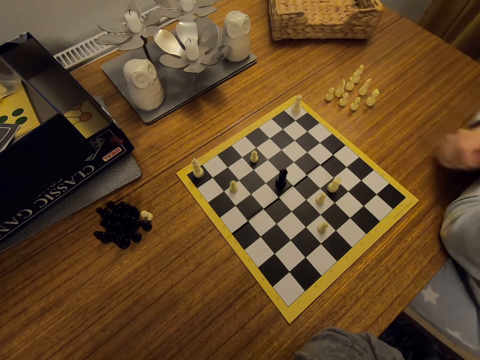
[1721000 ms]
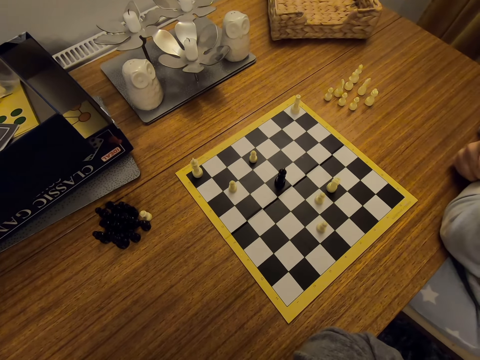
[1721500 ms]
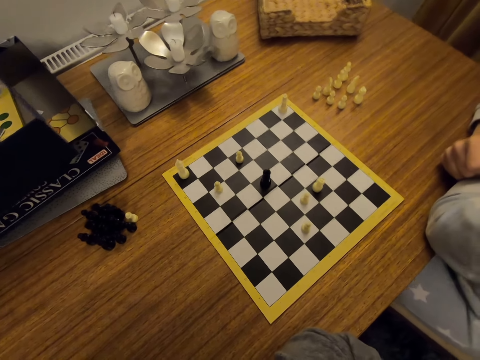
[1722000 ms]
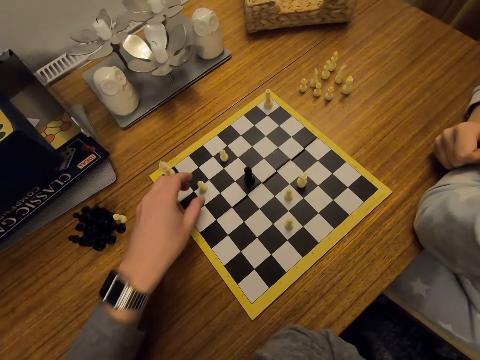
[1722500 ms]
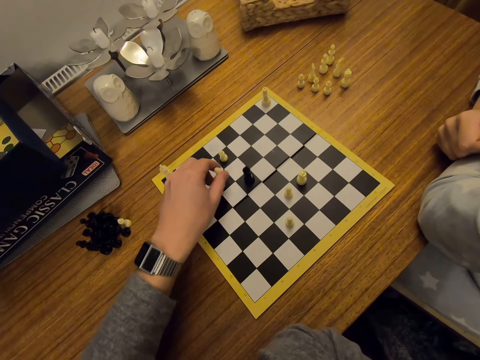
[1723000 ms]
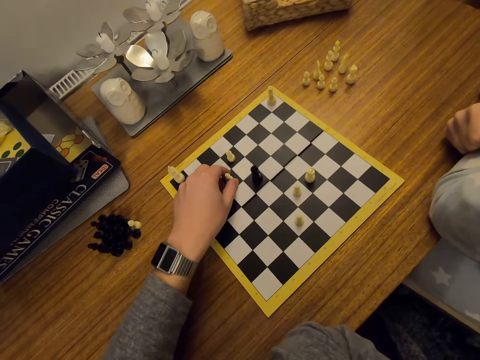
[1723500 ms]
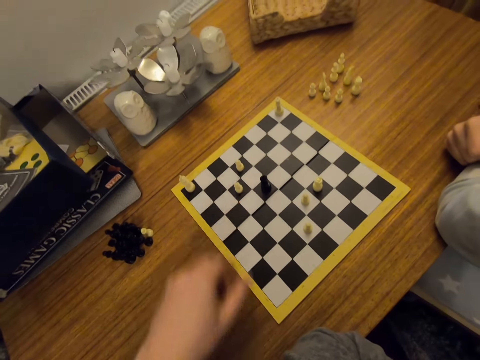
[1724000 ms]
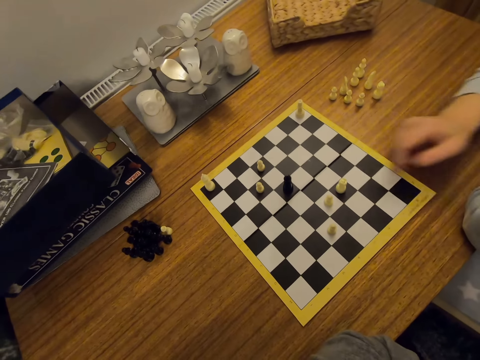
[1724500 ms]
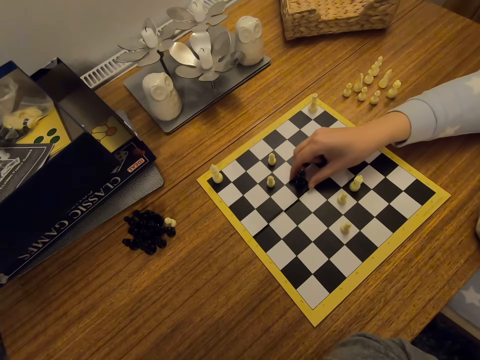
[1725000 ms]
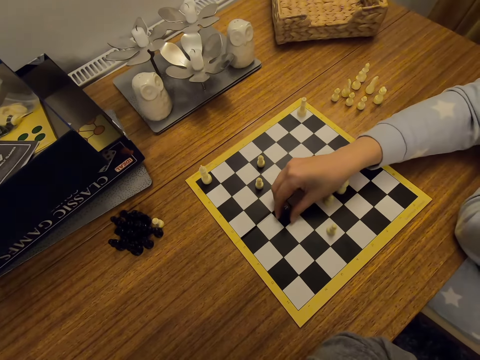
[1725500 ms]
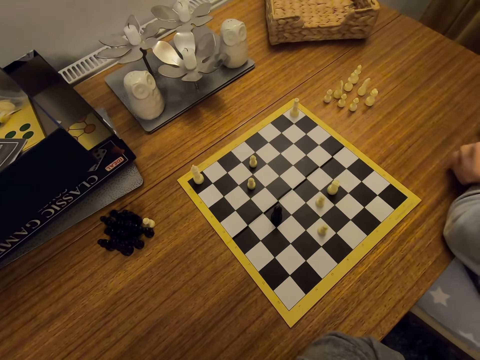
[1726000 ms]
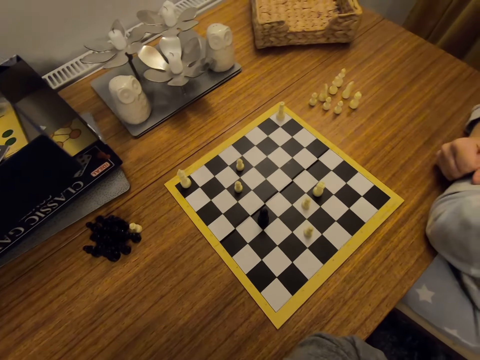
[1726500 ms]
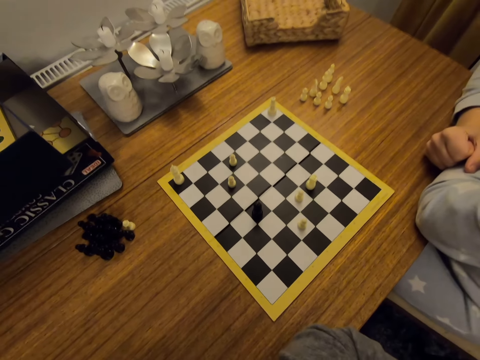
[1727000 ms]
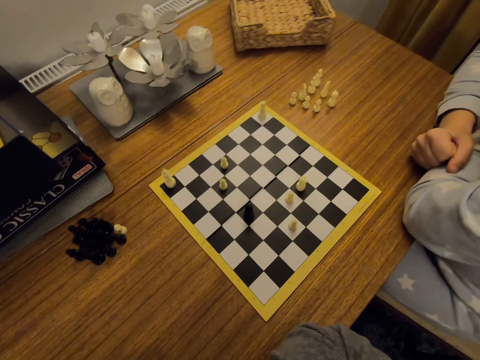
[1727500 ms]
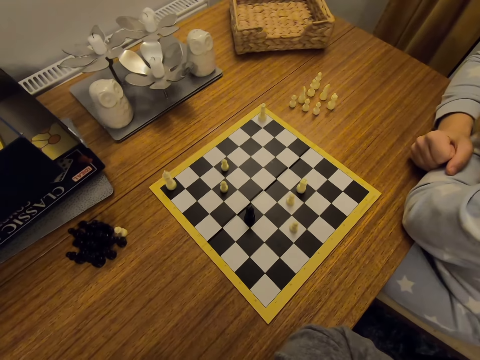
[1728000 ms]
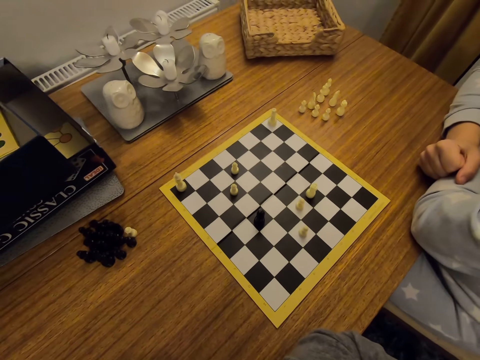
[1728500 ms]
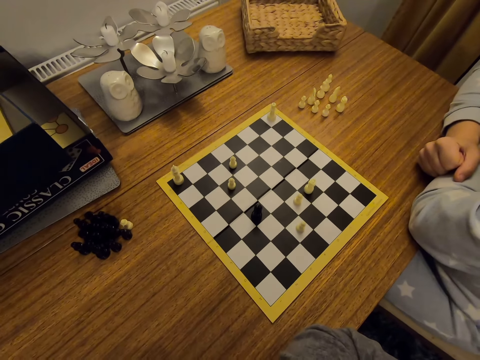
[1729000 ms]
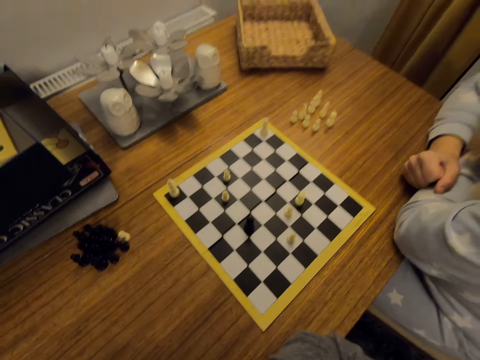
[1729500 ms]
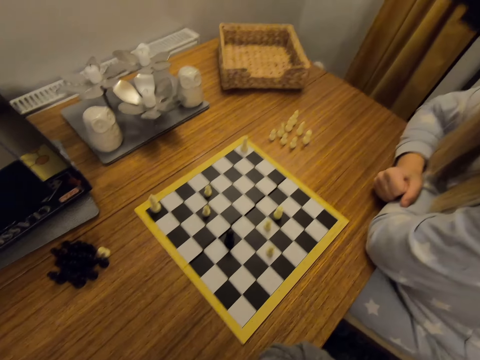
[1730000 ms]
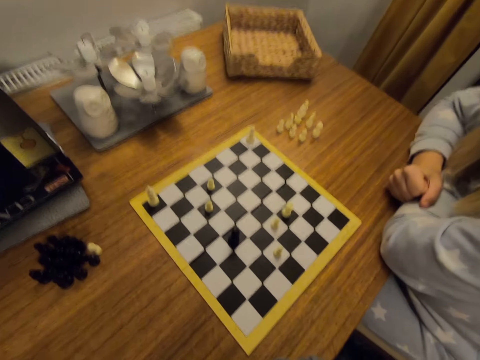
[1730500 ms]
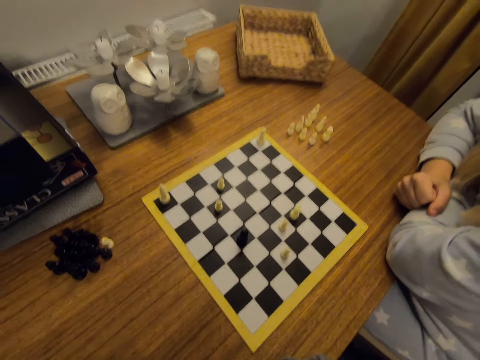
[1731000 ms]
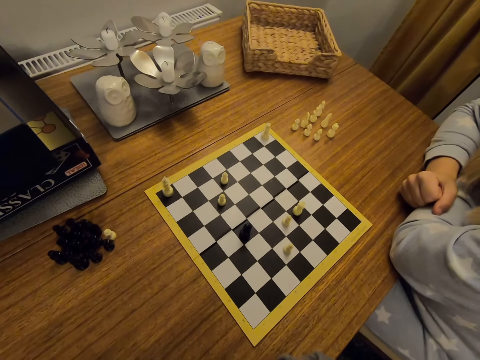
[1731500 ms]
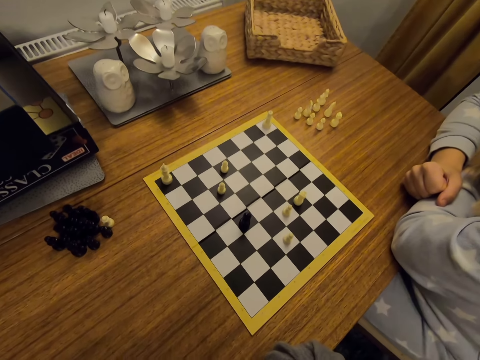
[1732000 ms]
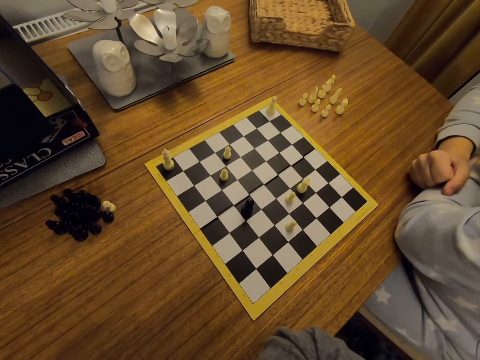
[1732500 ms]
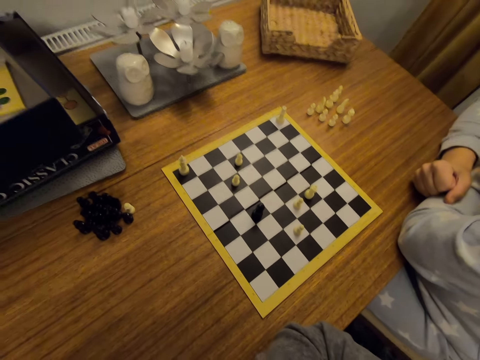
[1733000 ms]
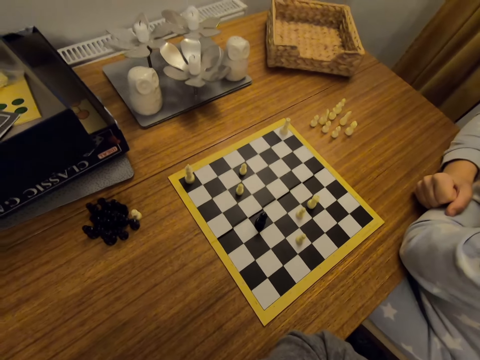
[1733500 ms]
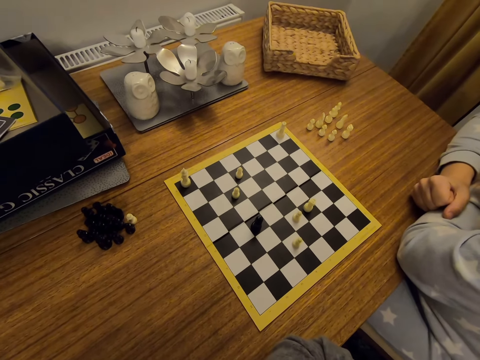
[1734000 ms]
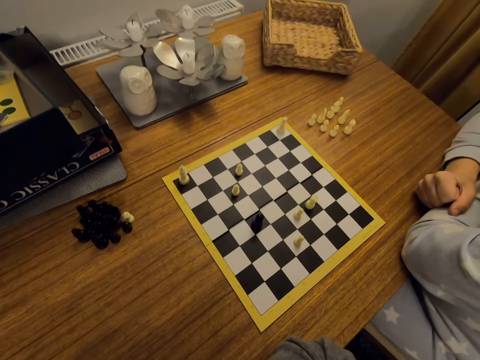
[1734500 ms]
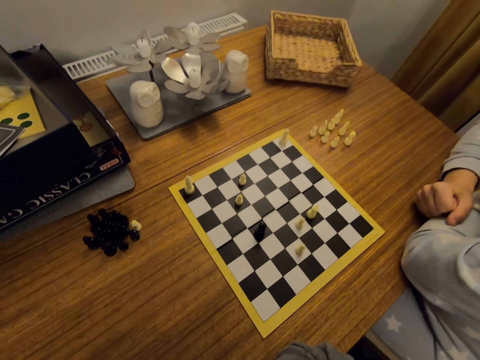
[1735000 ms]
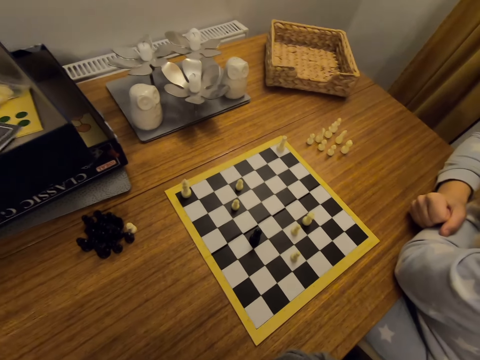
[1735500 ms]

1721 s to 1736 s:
A person puts a hand on a table. The camera wearer moves a chess piece on a board. The person moves a chess piece on the board. The camera wearer looks around.

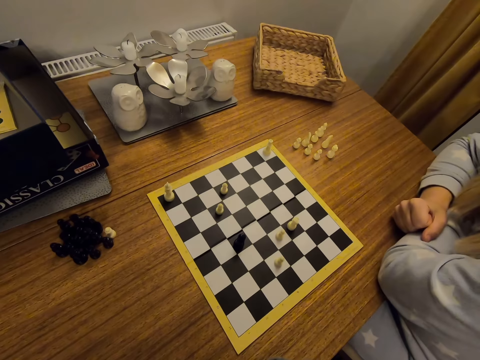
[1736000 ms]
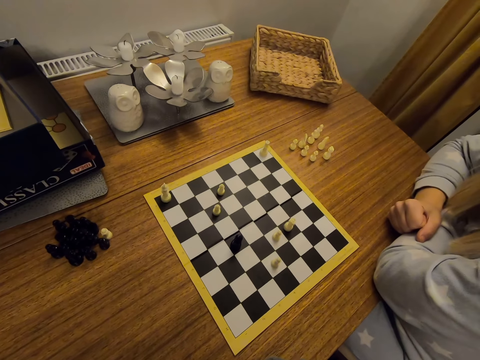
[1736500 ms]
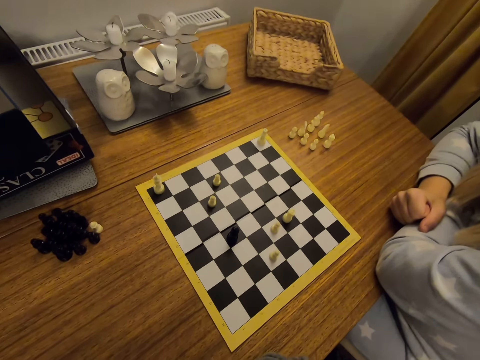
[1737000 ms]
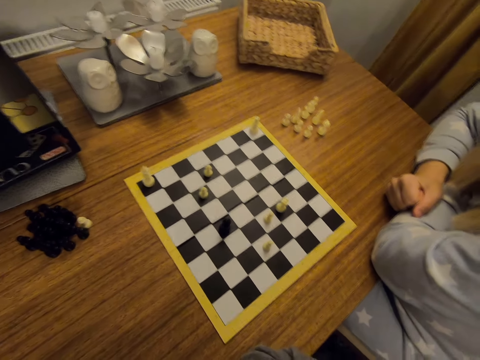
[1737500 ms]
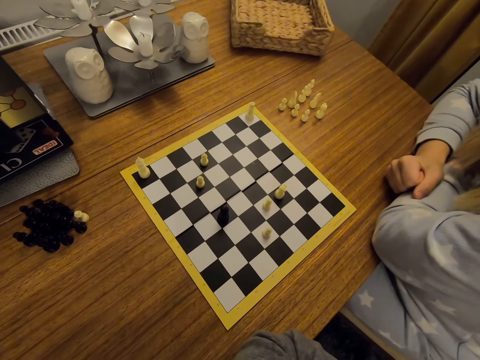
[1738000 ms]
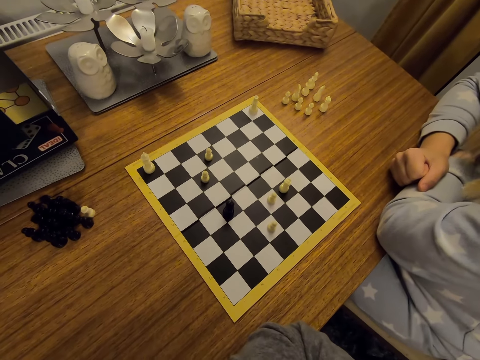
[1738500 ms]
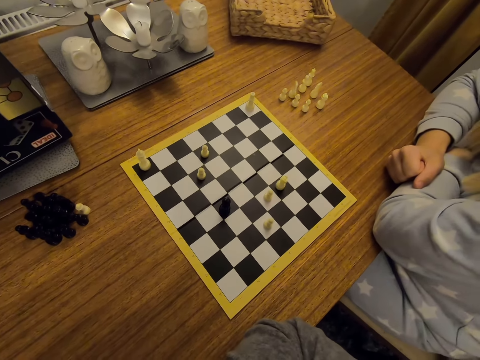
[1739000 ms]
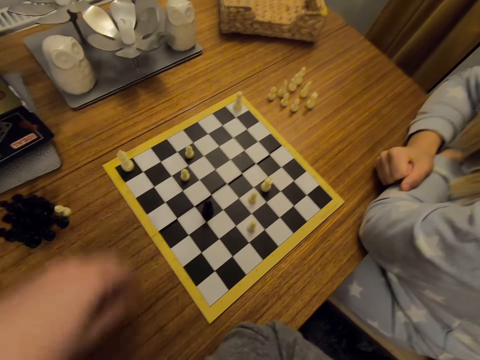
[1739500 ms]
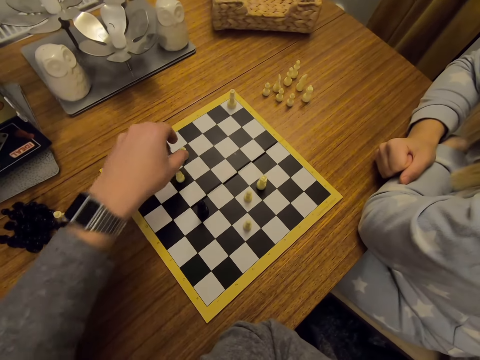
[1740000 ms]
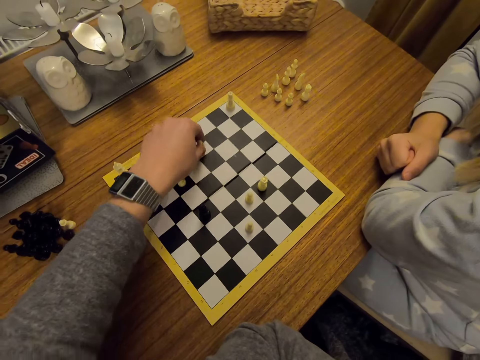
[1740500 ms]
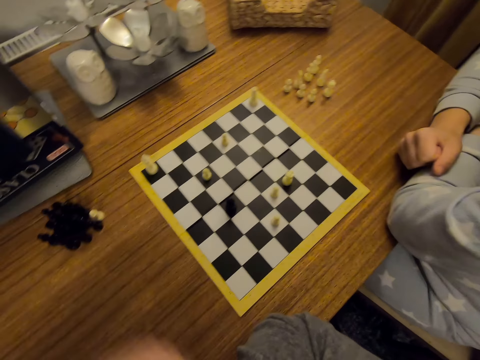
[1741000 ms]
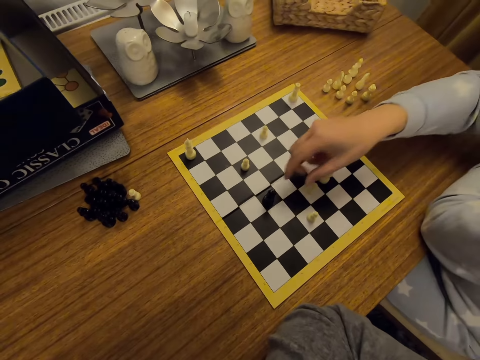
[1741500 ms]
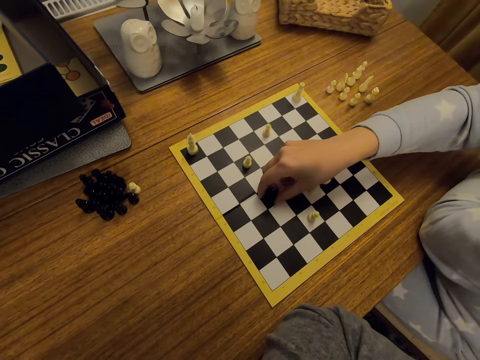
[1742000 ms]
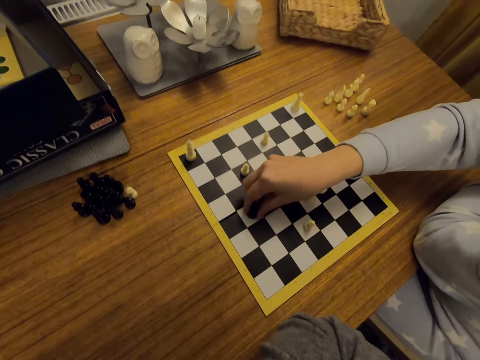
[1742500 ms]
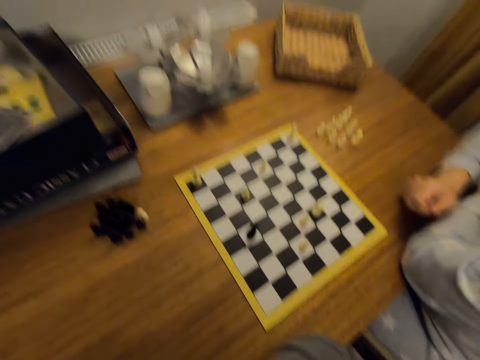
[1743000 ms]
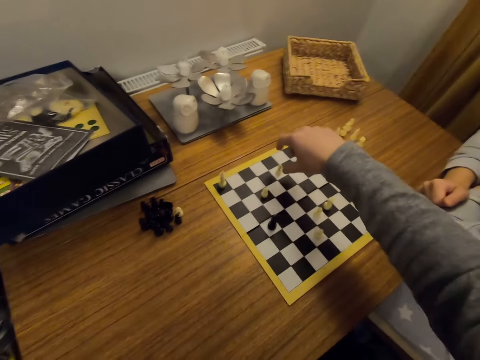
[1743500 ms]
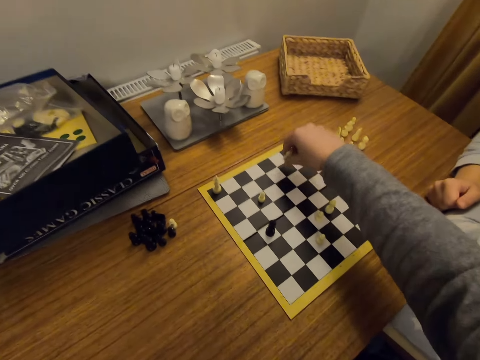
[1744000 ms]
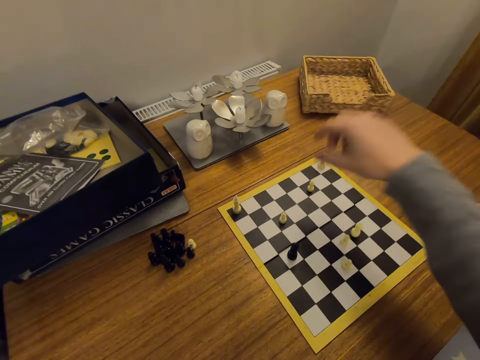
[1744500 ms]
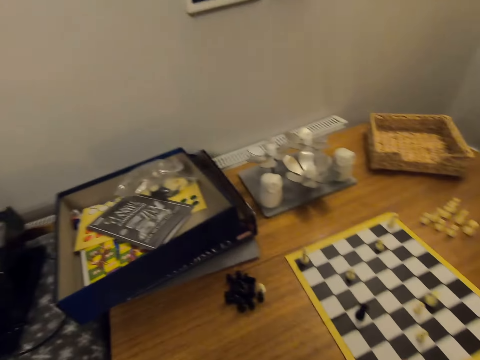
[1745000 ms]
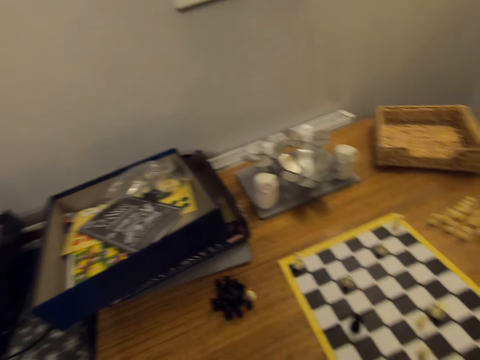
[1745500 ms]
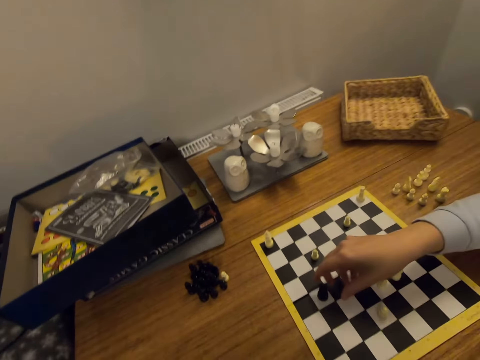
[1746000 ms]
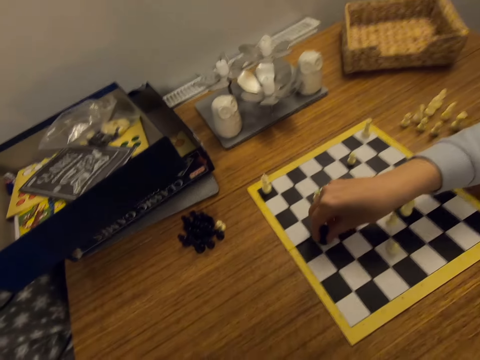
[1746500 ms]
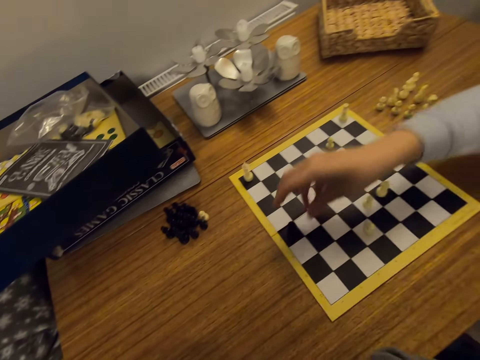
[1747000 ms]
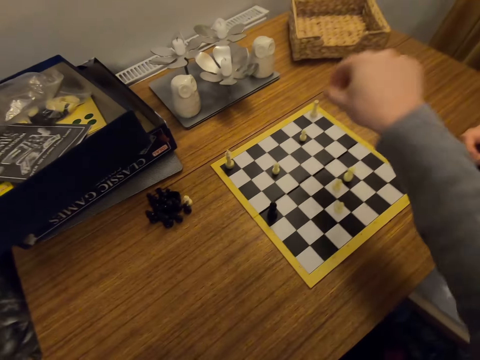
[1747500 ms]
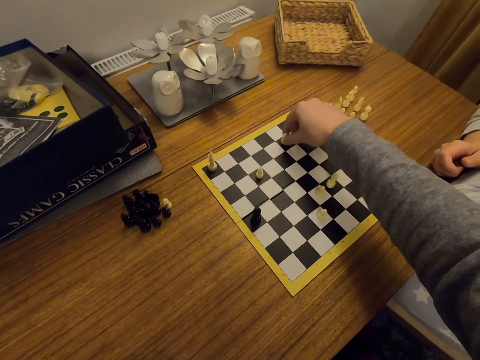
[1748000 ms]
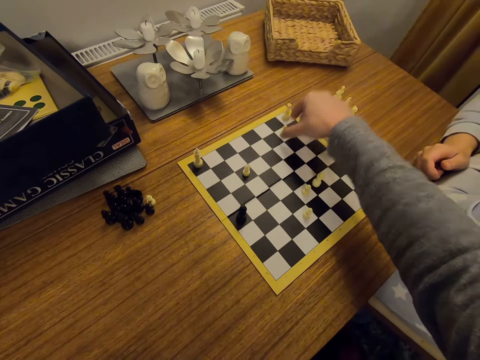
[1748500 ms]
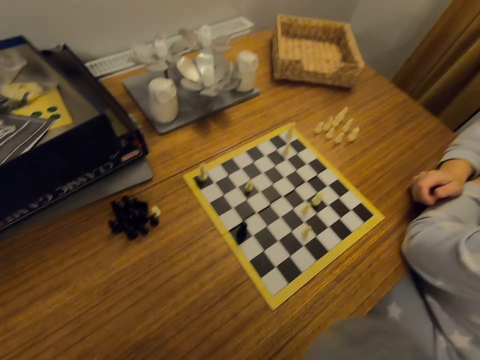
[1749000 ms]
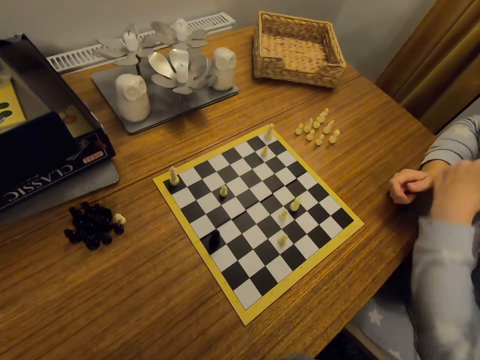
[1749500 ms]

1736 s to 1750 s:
The camera wearer moves a chess piece on a board. A person moves a chess piece on the board. The camera wearer moves a chess piece on the board and looks around. The person moves a chess piece on the board. The camera wearer moves a chess piece on the board.
